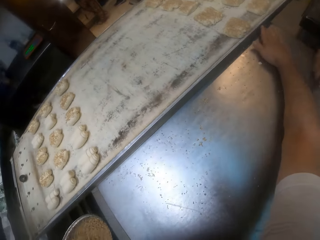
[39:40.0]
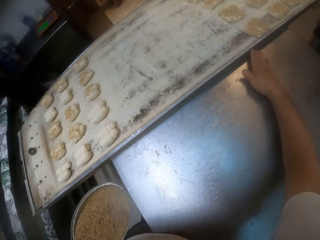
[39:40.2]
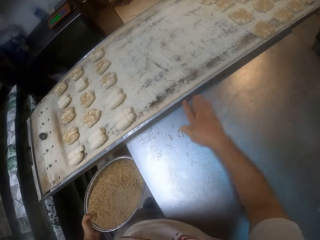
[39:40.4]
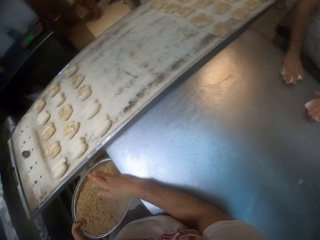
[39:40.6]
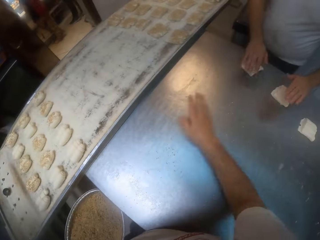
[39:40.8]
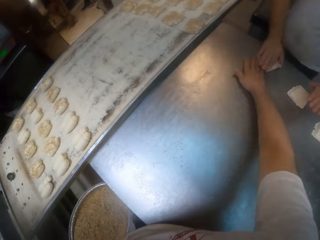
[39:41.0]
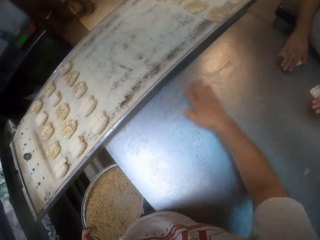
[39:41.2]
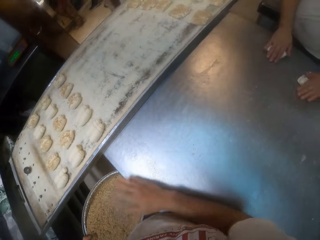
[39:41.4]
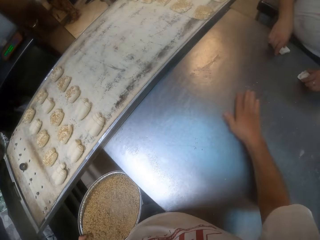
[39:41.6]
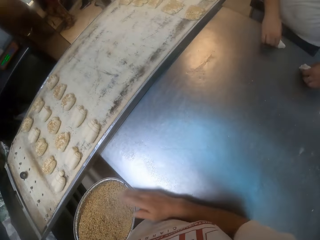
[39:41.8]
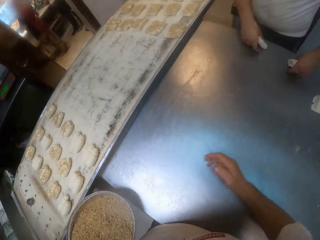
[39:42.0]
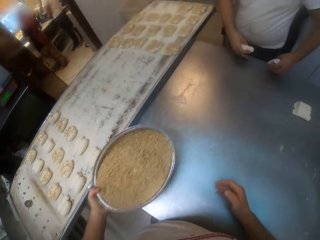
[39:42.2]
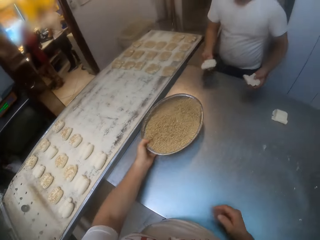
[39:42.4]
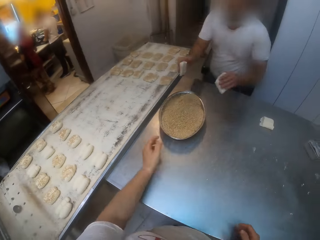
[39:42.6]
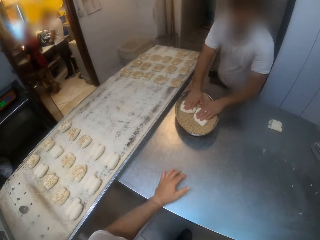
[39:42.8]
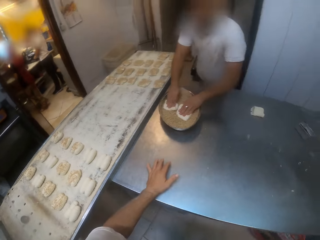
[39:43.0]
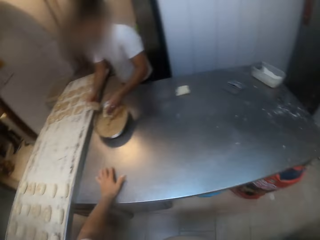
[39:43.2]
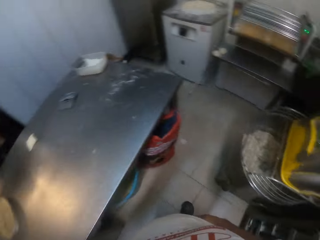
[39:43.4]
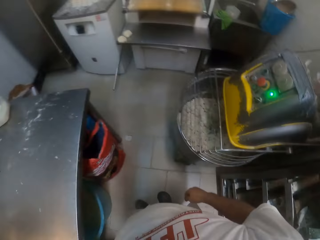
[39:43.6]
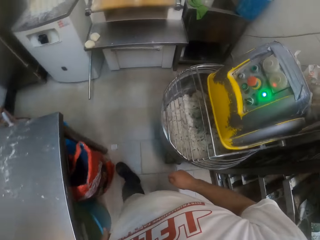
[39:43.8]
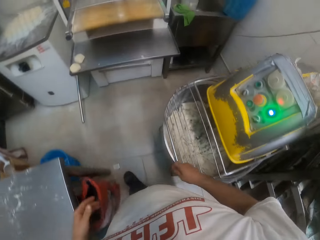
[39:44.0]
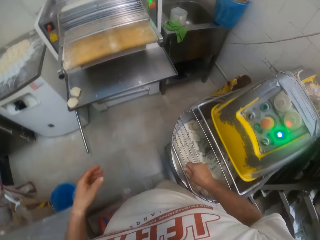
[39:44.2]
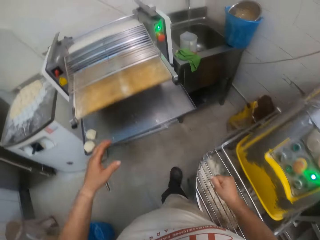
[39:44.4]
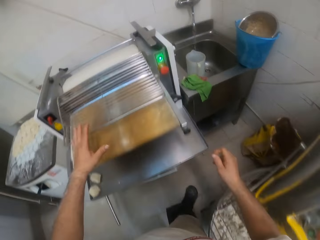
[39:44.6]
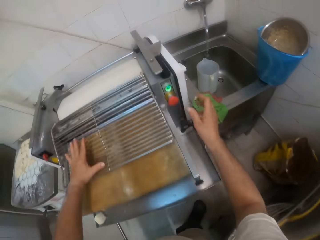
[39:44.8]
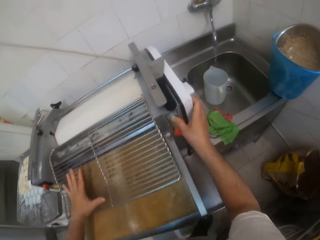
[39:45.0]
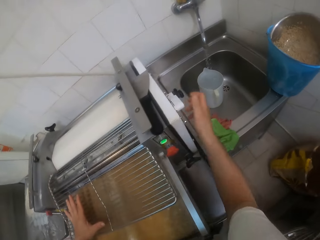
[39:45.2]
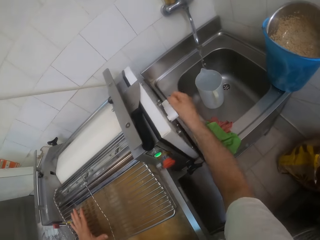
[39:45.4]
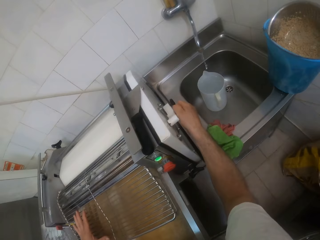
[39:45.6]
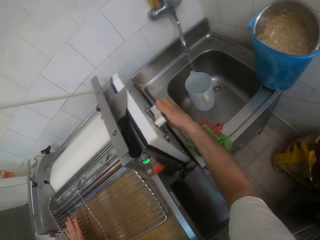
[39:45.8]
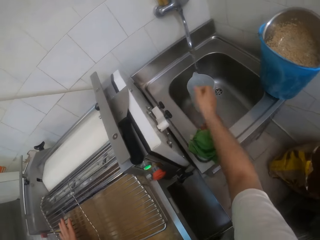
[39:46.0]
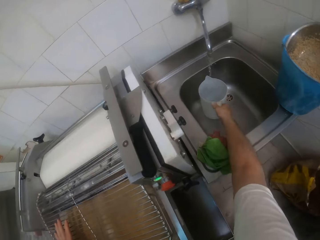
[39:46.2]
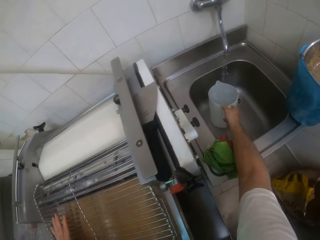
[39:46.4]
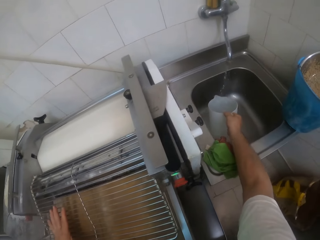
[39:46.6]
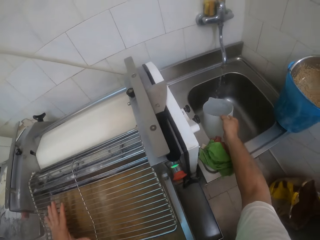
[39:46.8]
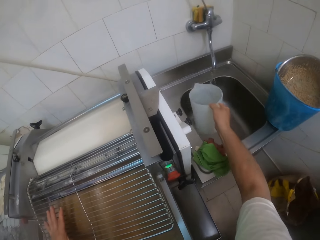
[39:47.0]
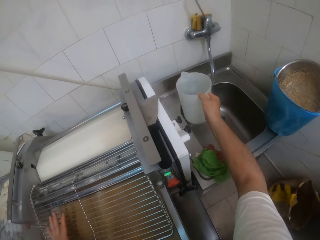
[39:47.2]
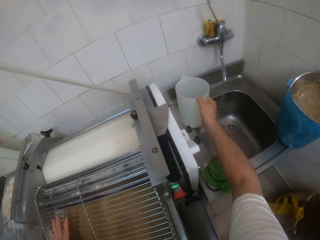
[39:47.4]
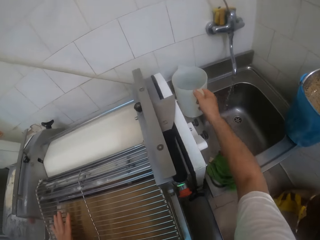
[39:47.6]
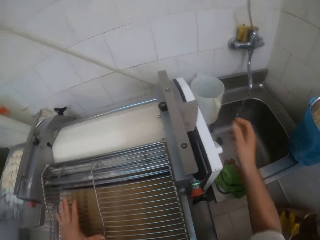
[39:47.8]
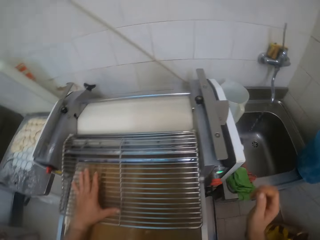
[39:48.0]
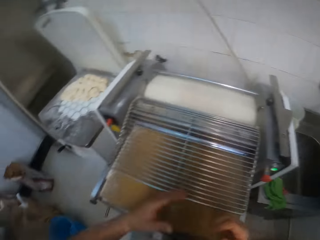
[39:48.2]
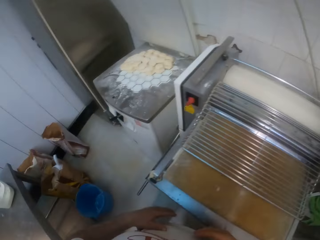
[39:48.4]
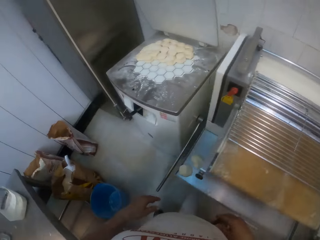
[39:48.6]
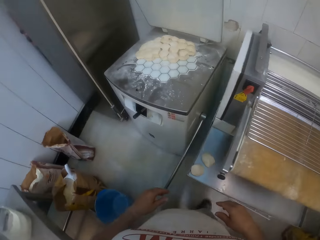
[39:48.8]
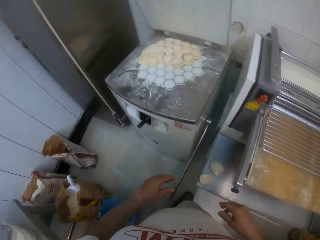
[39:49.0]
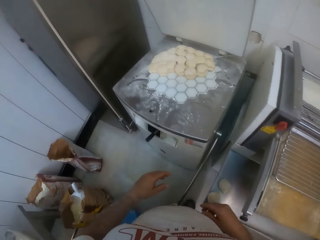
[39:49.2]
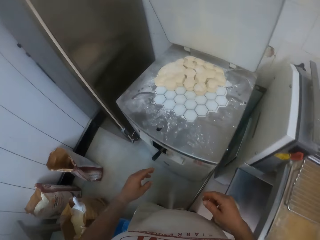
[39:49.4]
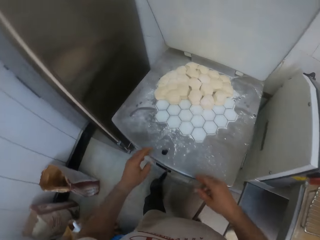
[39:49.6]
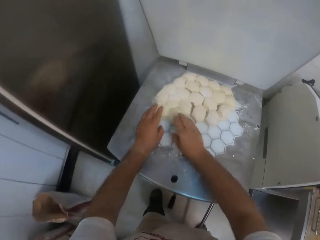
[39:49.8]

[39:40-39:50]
The camera wearer sweeps sesame seeds from the table into the bowl of sesame seeds in his left hand with his right hand. He wipes the table with the left hand. A man adjusts pieces of dough on the table with both hands. The camera wearer places the bowl of sesame seeds on the table with his left hand. The man dips the dough in the bowl of sesame seeds on the table with both hands. The camera wearer walks around. He places his left hand on the dough sheeter on the floor, presses the button on the dough sheeter with his right hand, lifts the right hand, and turns a knob on the dough sheeter with his right hand. He lifts the jug of water from the sink with his right hand. He places the jug of water on the top of the sink with his right hand. He walks around.

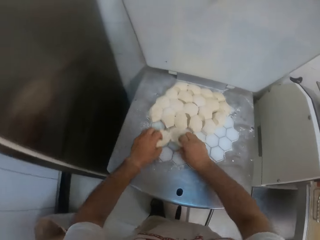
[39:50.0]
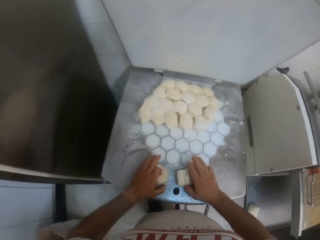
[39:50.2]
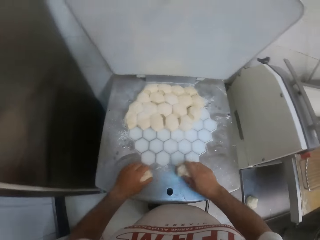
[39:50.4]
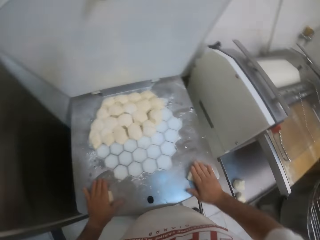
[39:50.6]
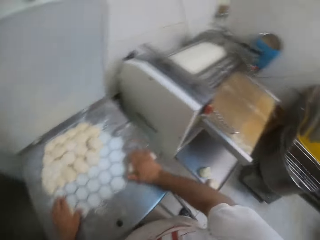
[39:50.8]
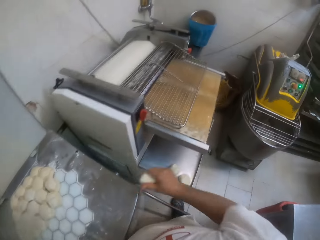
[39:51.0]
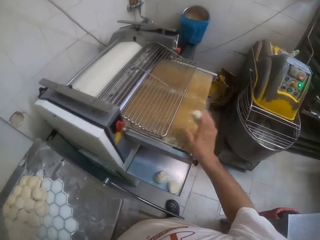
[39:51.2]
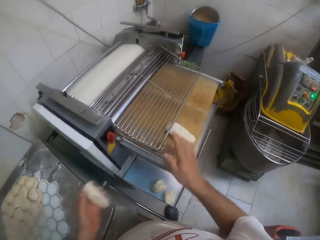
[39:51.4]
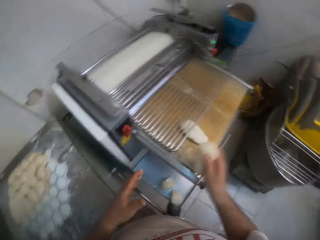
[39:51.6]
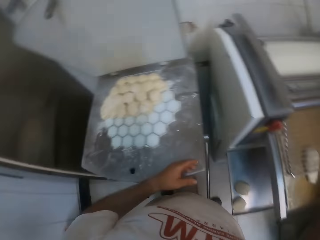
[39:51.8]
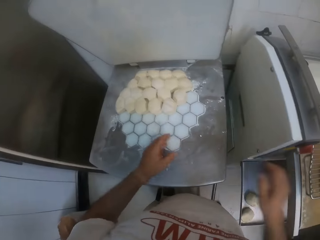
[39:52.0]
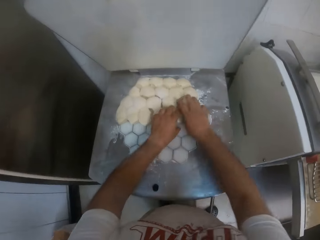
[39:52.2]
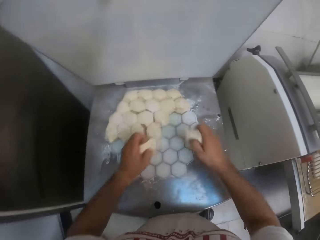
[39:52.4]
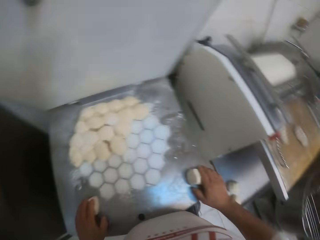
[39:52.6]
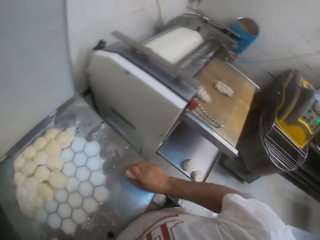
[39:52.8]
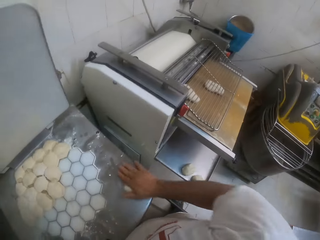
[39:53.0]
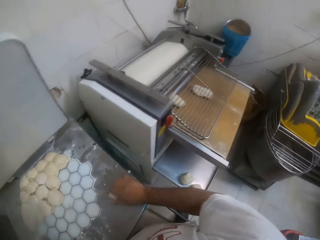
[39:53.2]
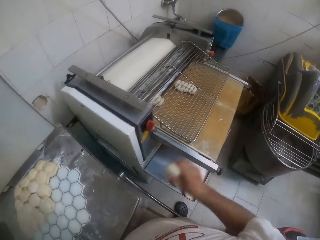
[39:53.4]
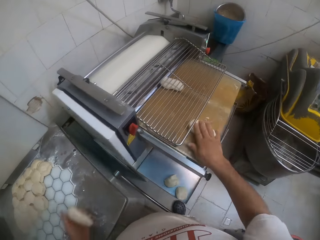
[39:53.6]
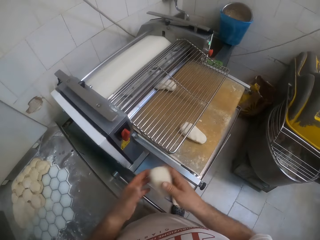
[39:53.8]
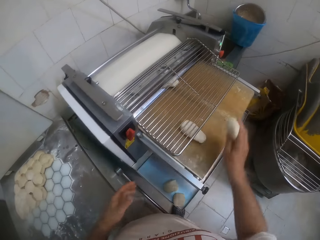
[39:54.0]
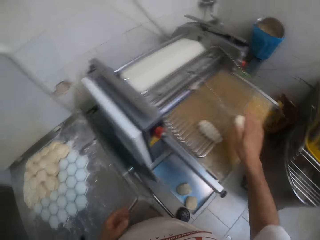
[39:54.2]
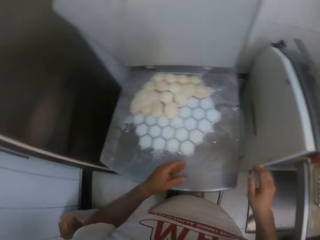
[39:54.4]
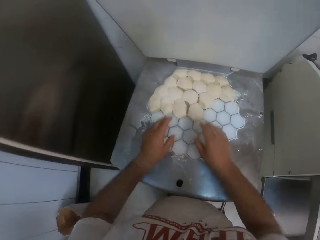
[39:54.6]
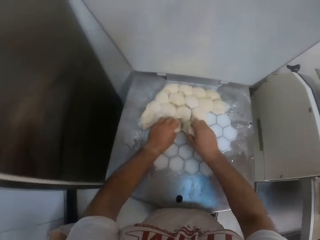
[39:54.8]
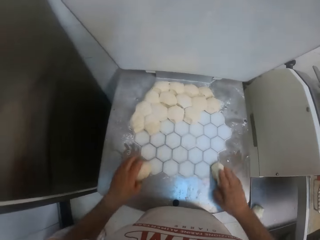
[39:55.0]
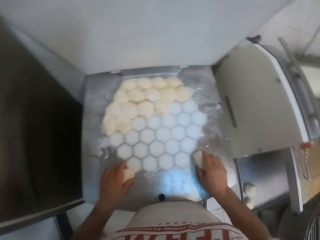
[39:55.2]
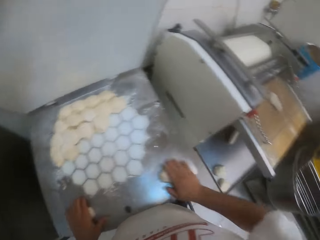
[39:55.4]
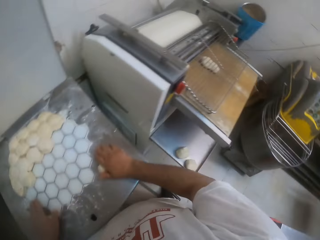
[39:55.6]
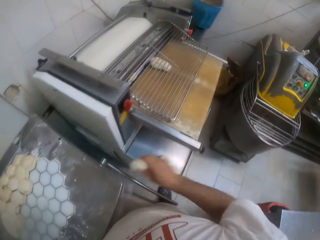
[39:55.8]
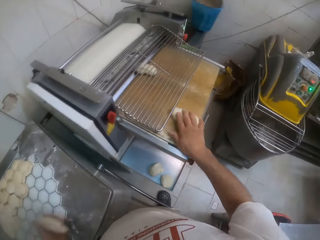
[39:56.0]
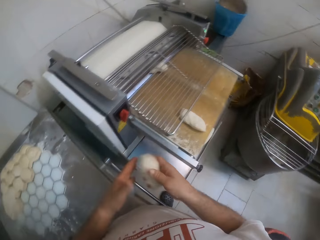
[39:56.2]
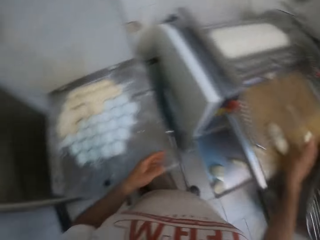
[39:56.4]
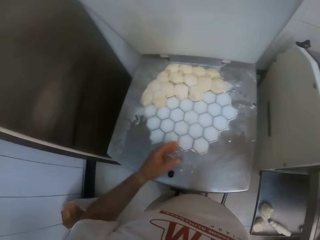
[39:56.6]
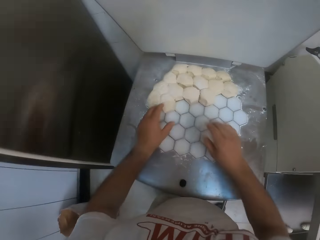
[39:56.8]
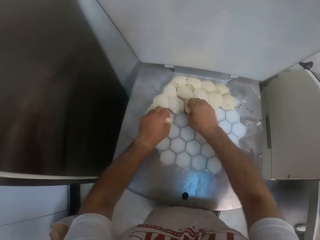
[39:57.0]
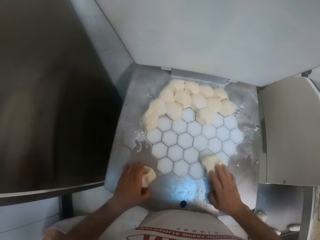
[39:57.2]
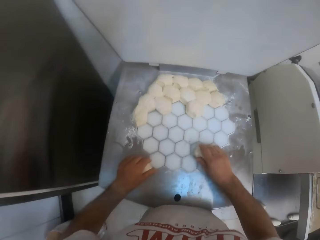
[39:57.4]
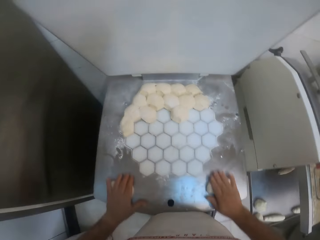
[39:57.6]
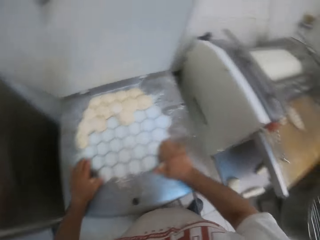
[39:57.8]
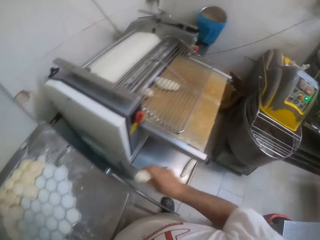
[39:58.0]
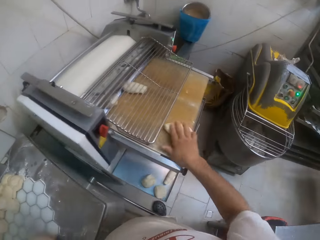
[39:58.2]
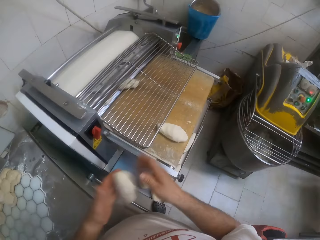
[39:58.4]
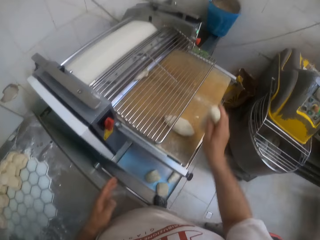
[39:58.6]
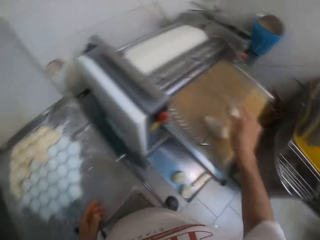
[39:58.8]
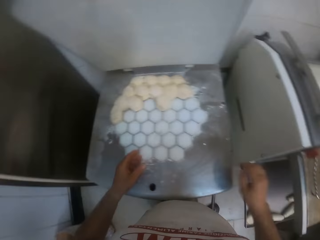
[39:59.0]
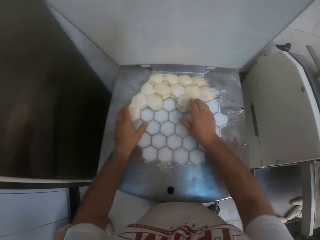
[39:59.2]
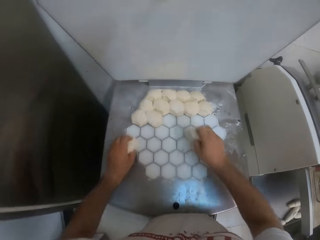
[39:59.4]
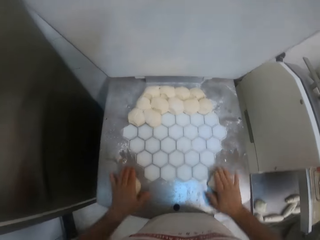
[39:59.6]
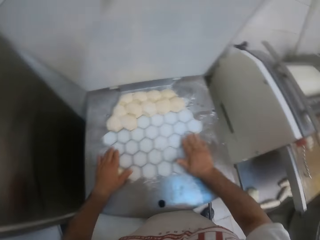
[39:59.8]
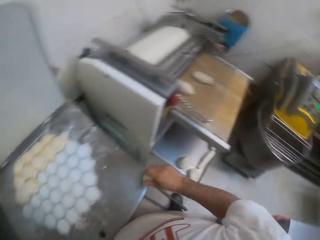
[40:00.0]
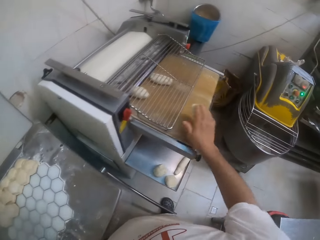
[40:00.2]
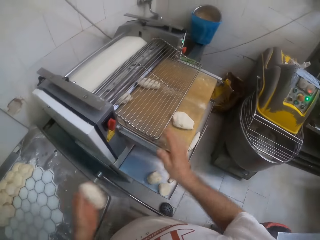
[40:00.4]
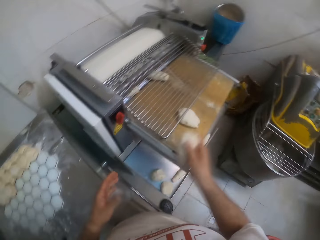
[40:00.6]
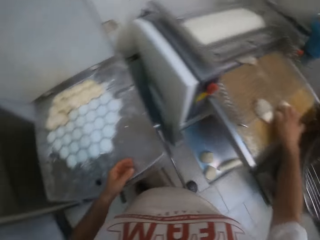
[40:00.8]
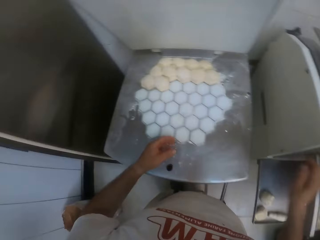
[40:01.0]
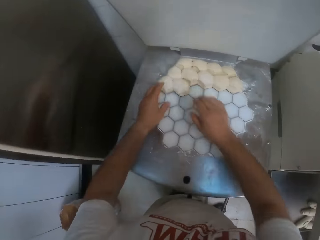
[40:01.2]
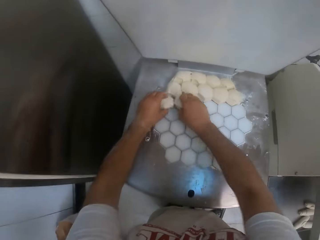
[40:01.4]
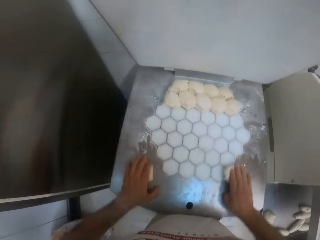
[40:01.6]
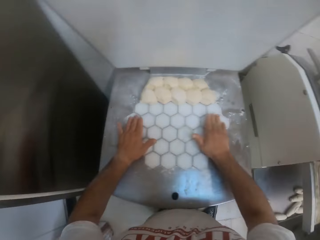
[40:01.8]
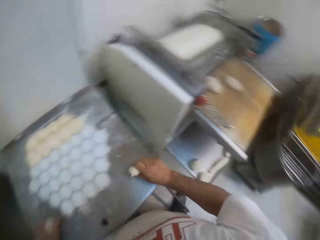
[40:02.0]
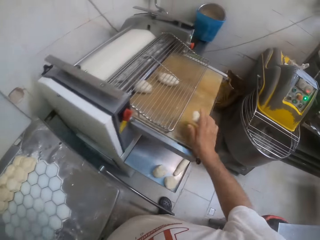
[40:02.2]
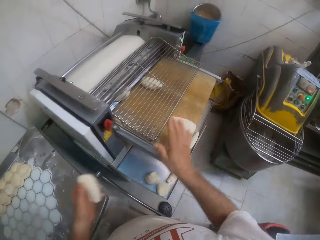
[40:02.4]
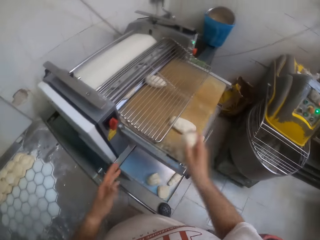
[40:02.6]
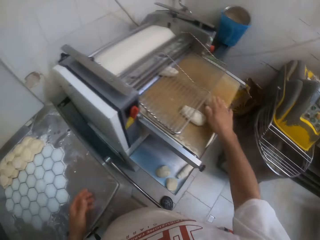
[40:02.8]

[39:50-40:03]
The camera wearer picks pieces of dough from a dough divider on a table with both hands. He rolls the pieces of dough on the table with both hands. He places the piece of dough in his right hand into the dough sheeter. He passes the piece of dough in his left hand to his right hand. He places the piece of dough into the dough sheeter with his right hand. He picks pieces of dough from the dough divider on the table with both hands. He rolls the pieces of dough on the table with both hands. He places the piece of dough in his right hand into the dough sheeter. He kneads the dough. He passes the piece of dough in his left hand to his right hand. He places the piece of dough into the dough sheeter with his right hand. He picks pieces of dough from the dough divider on the table with both hands. He rolls the pieces of dough on the table with both hands. He places the piece of dough in his right hand into the dough sheeter. He passes the piece of dough in his left hand to his right hand. He places the piece of dough into the dough sheeter with his right hand. He moves both hands. He picks pieces of dough from the dough divider on the table with both hands. He rolls the pieces of dough on the table with both hands. He kneads the dough. He places the piece of dough in his right hand into the dough sheeter. He passes the piece of dough in his left hand to his right hand. He places the piece of dough into the dough sheeter with his right hand. He picks pieces of dough from the dough divider on the table with both hands. He rolls the pieces of dough on the table with both hands. He kneads the dough. He places the piece of dough in his right hand into the dough sheeter. He passes the piece of dough in his left hand to his right hand. He places the piece of dough into the dough sheeter with his right hand. He picks pieces of dough from the dough divider on the table with both hands. He rolls the pieces of dough on the table with both hands. He kneads the dough. He places the piece of dough in his right hand into the dough sheeter. He passes the piece of dough in his left hand to his right hand.
